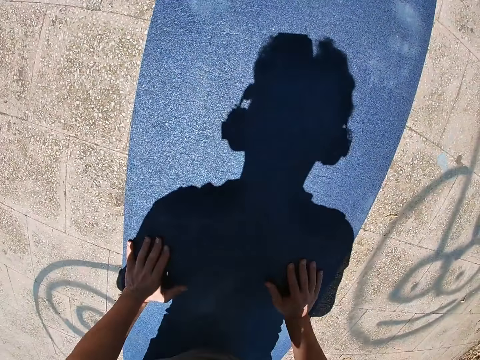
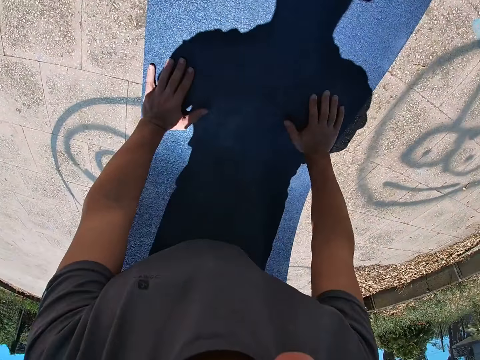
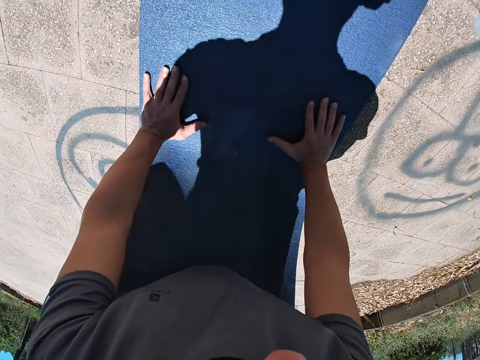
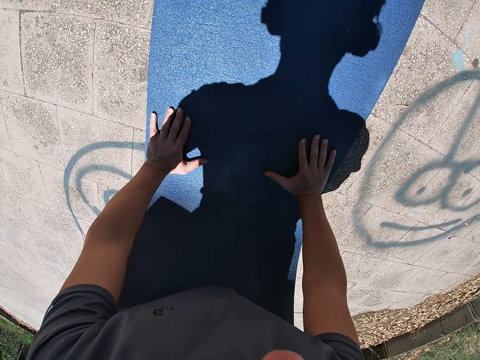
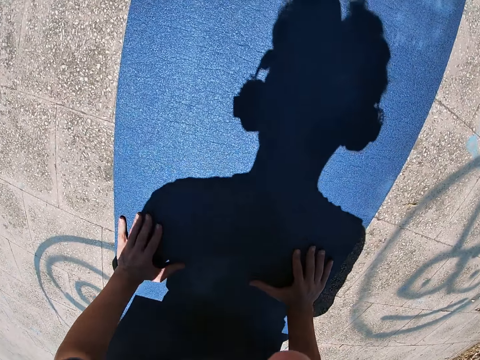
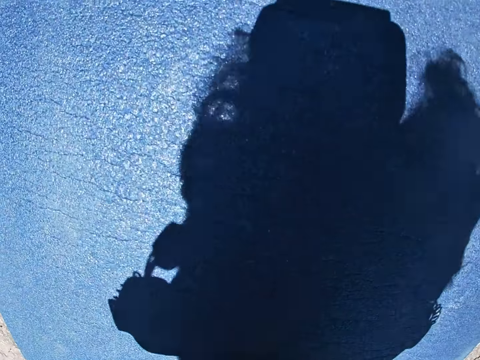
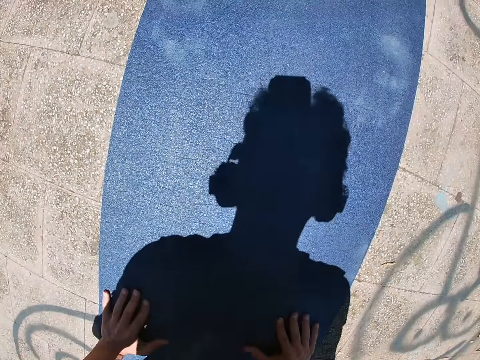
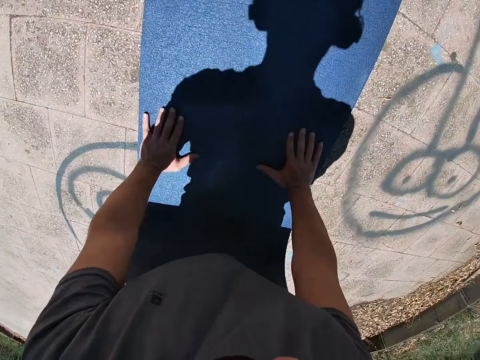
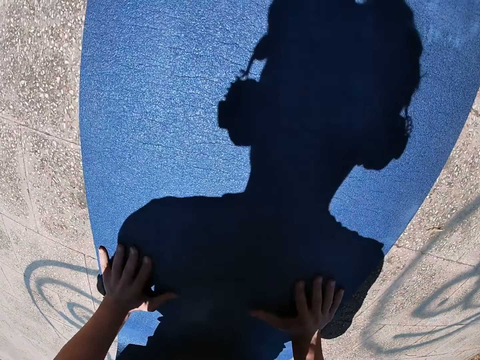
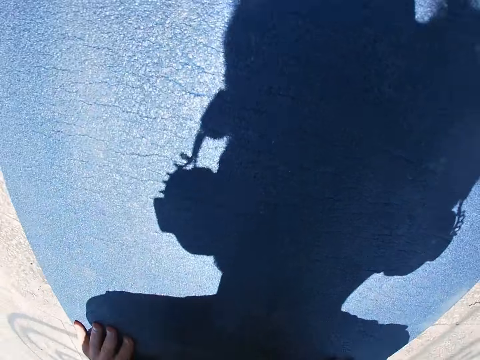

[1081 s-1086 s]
The camera wearer does some push-ups.

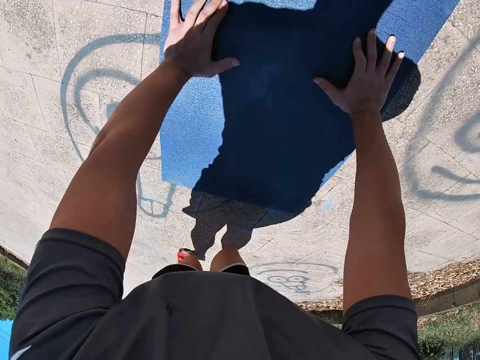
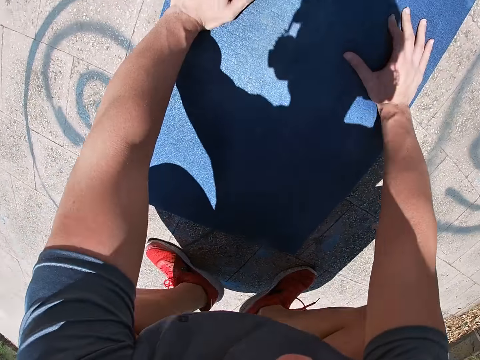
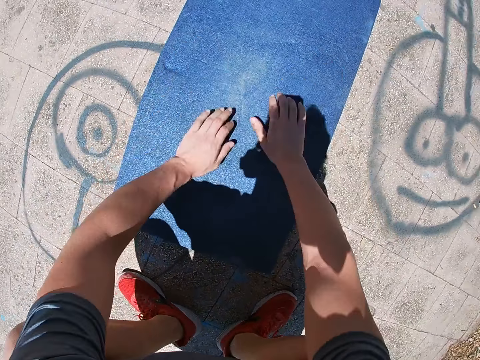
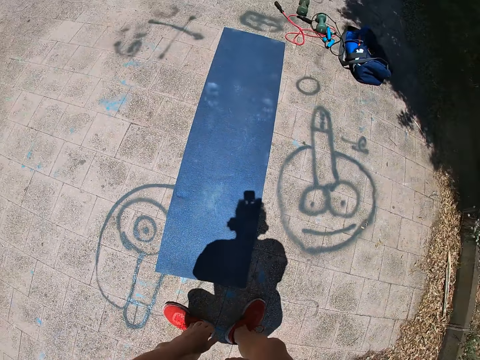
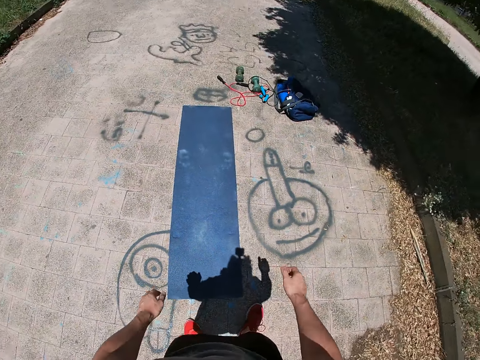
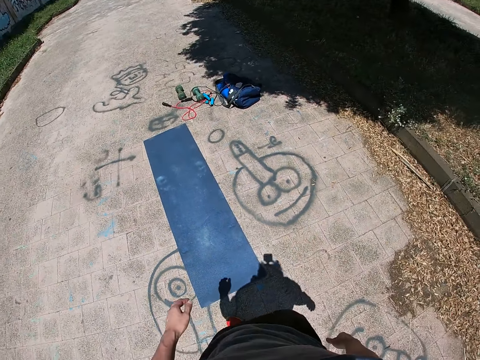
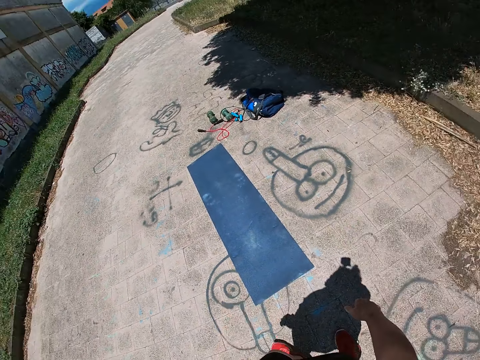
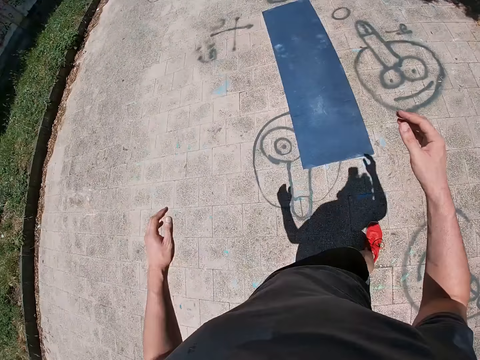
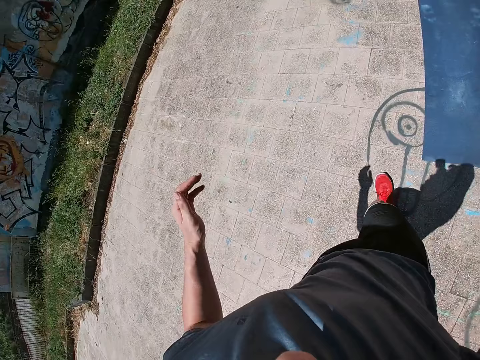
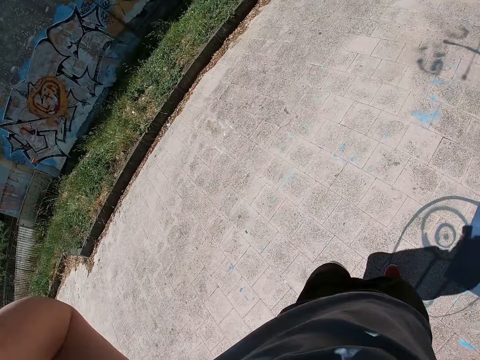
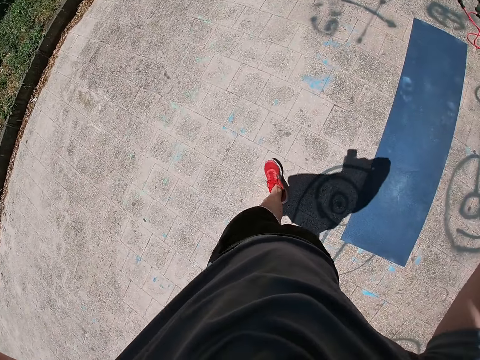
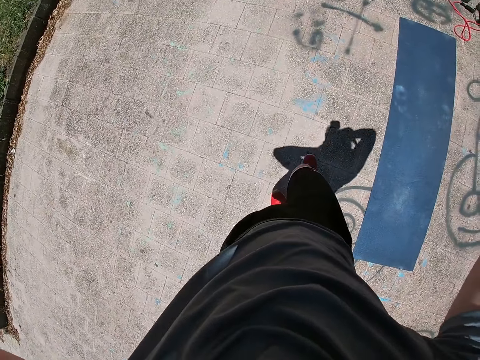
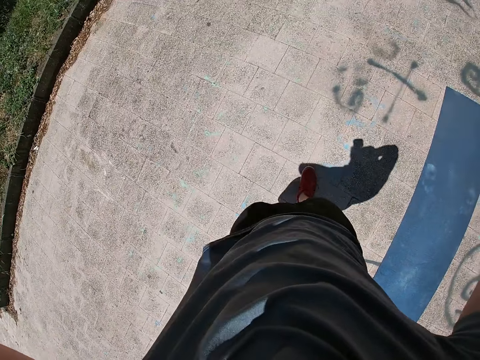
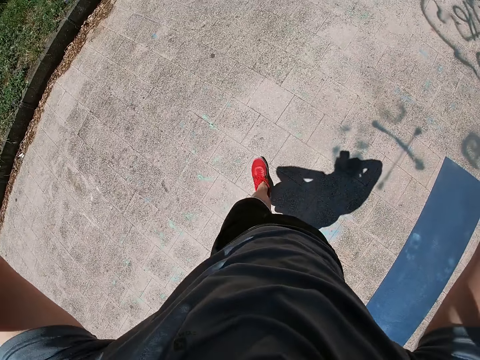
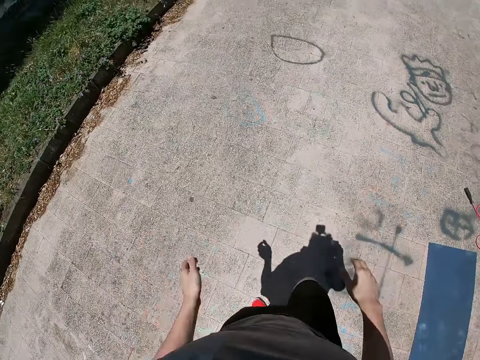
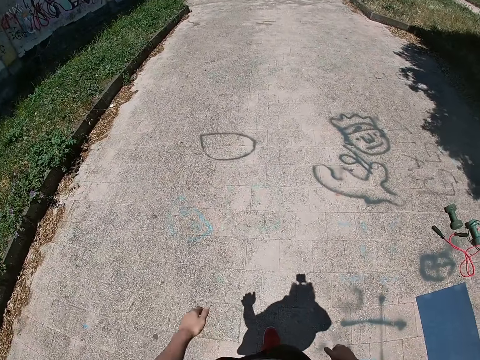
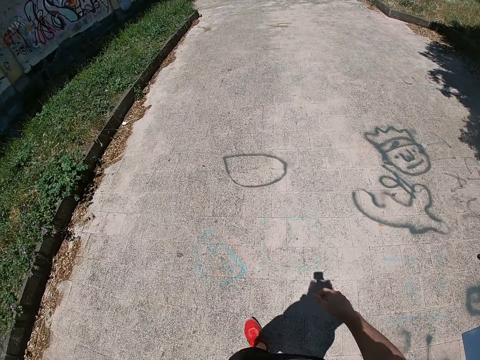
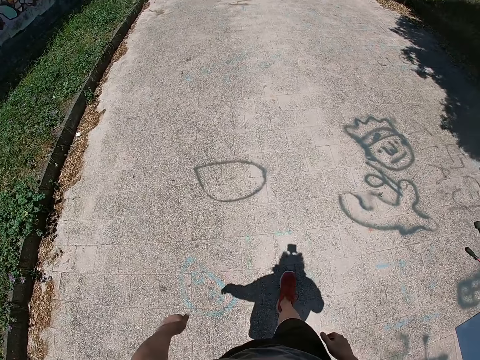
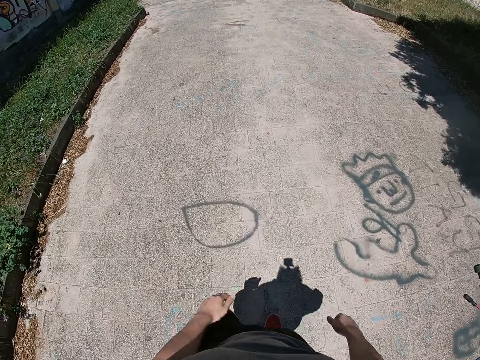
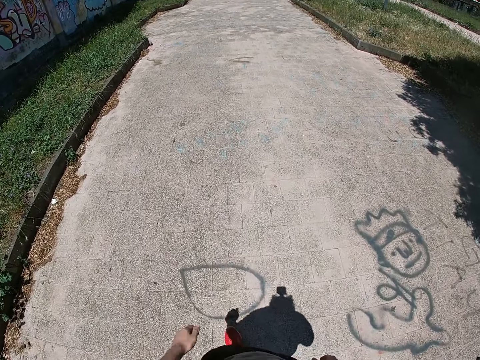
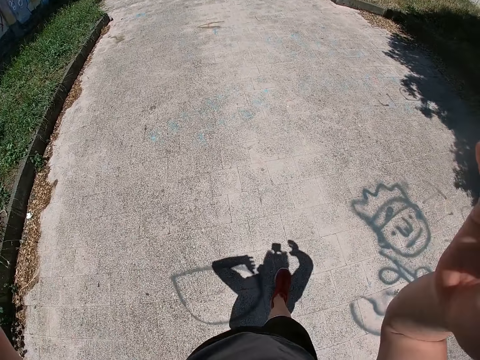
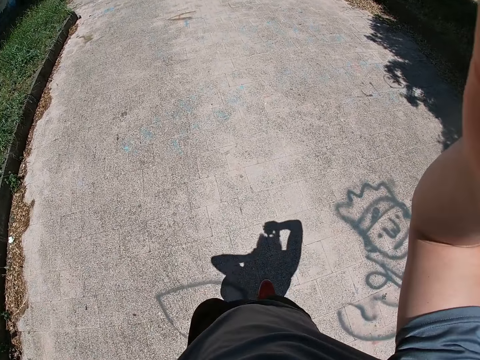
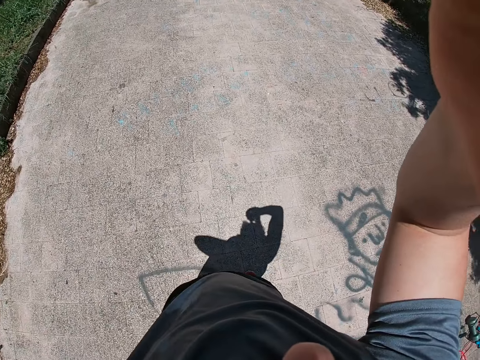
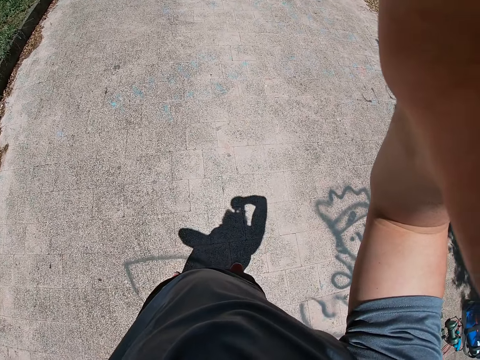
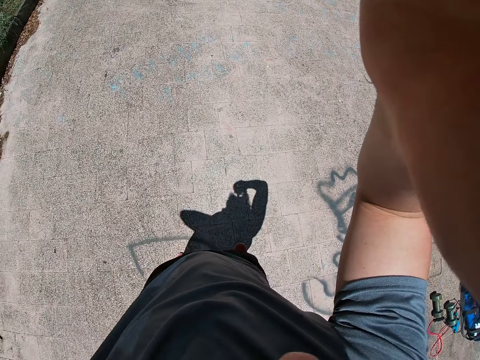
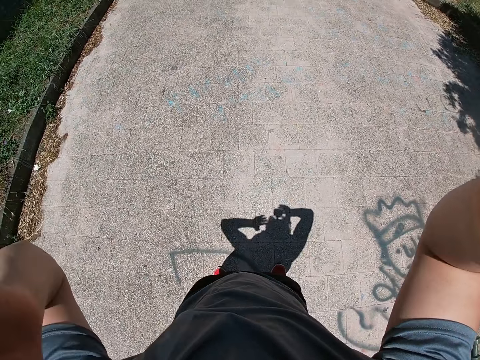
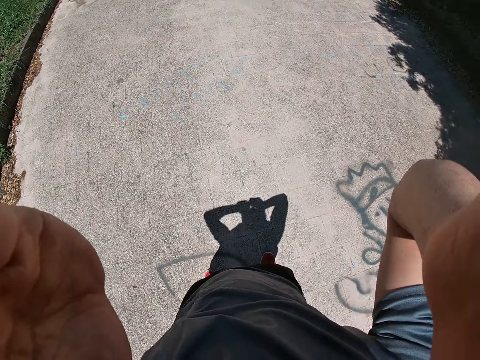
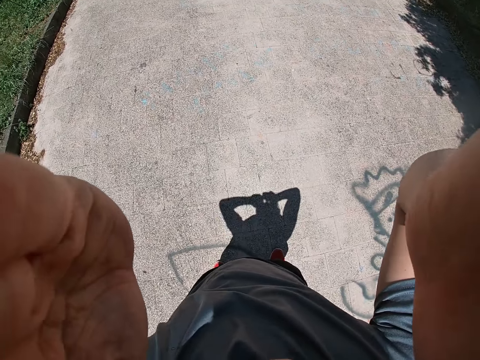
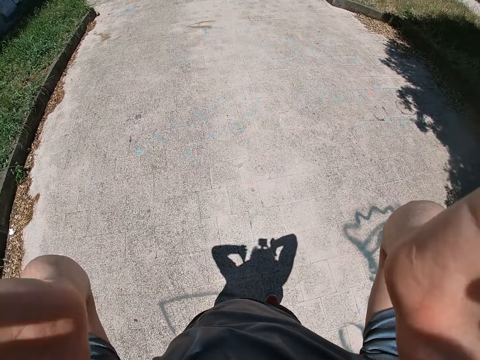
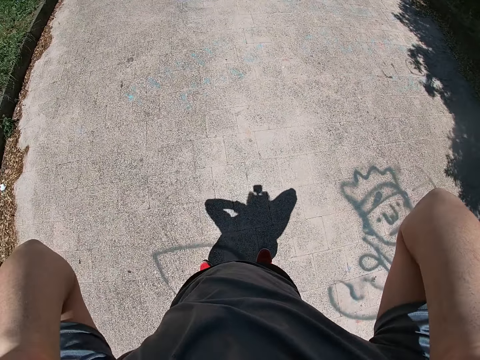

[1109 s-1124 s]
The camera wearer walks on the road. He stands up. He raises both hands towards his head. He drops his hands. He adjusts the camera on his head.

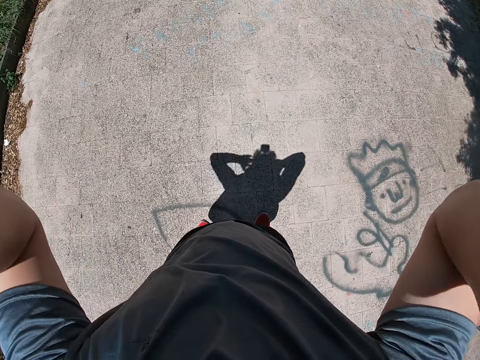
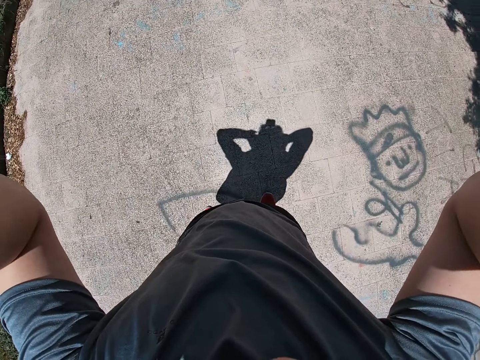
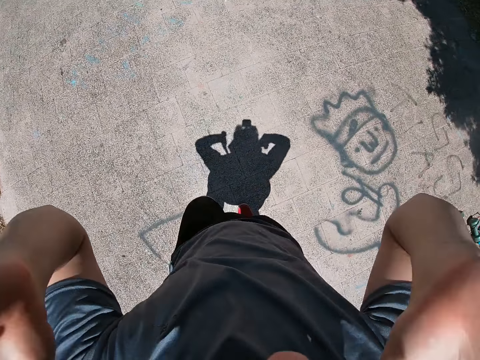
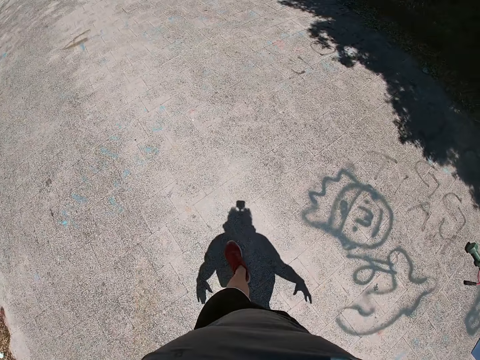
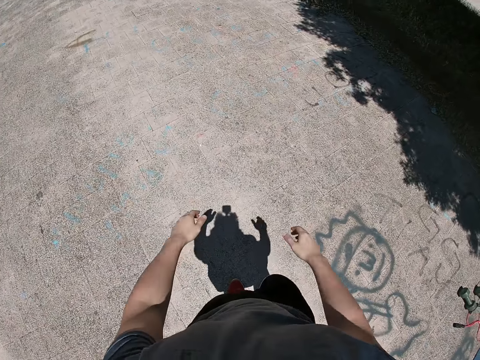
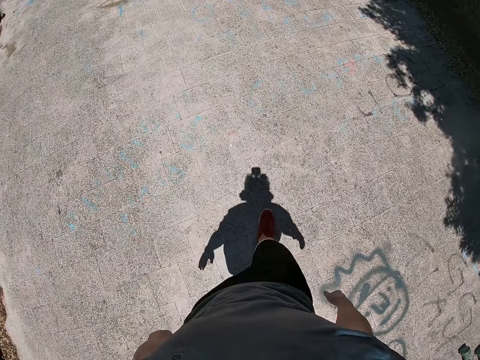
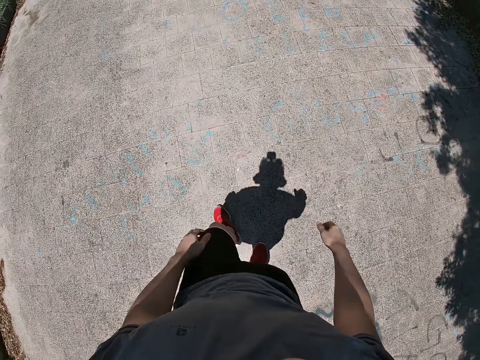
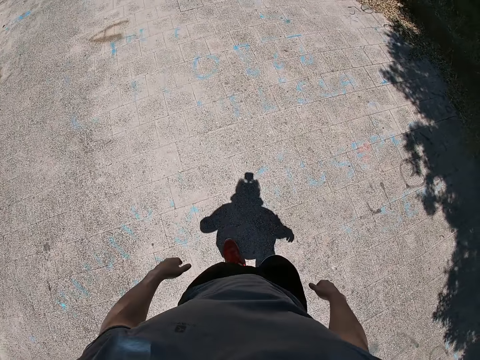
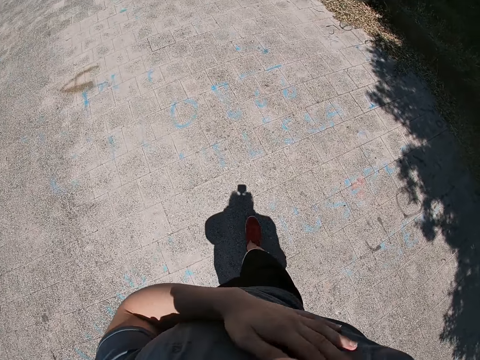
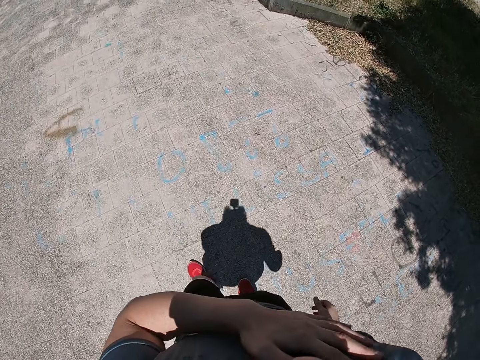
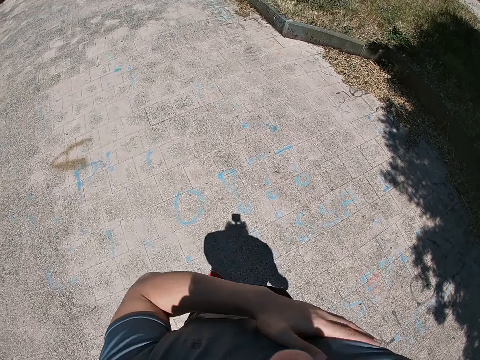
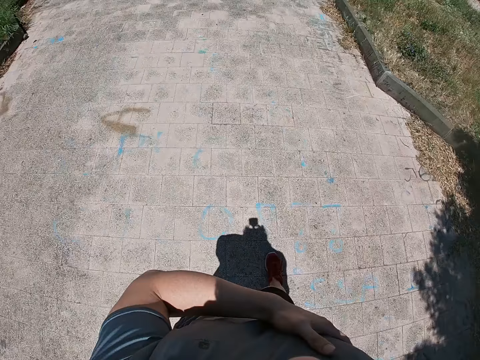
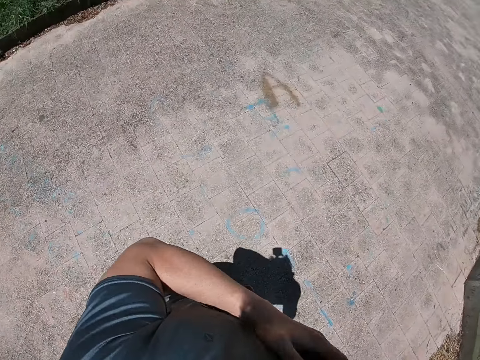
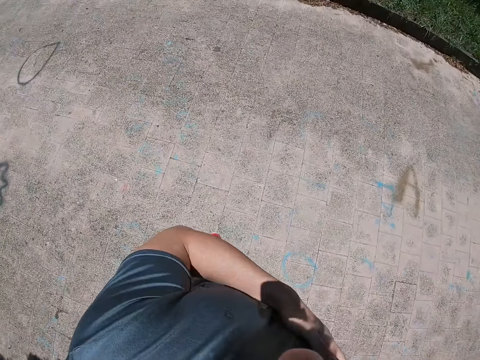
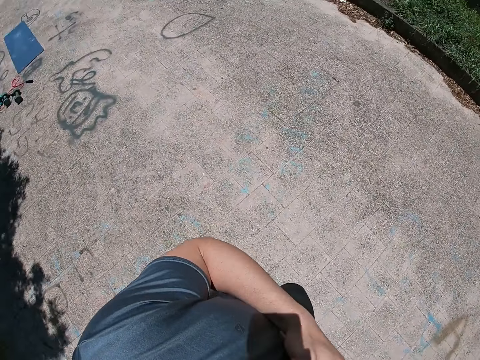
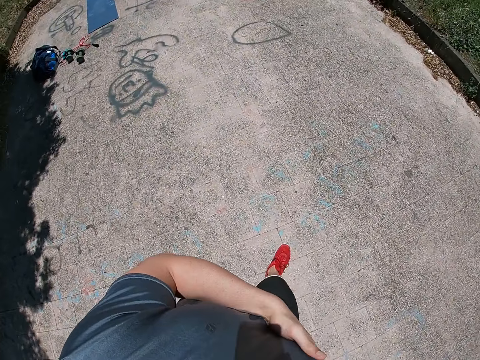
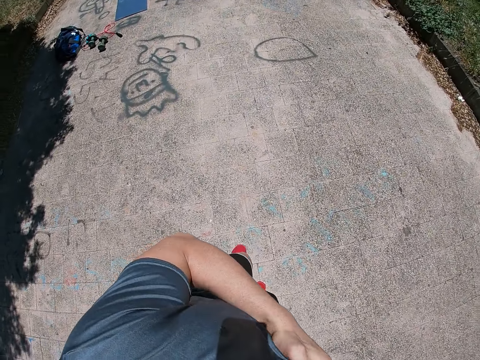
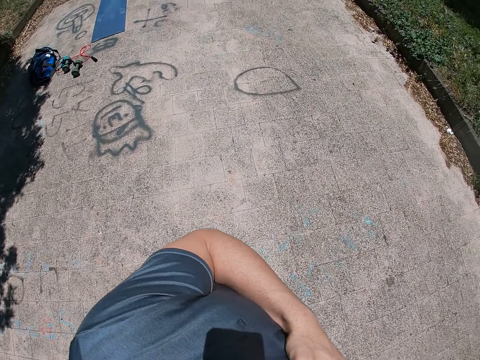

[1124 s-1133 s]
The camera wearer rubs his chest with his left hand.
